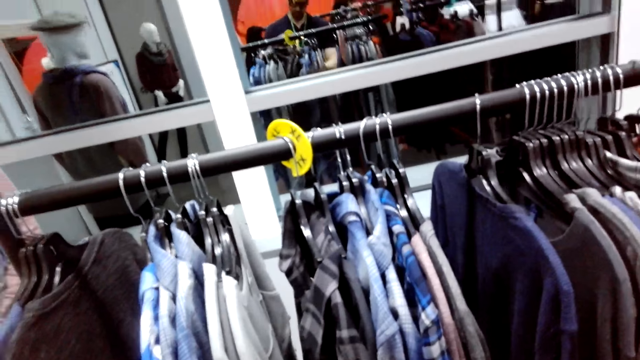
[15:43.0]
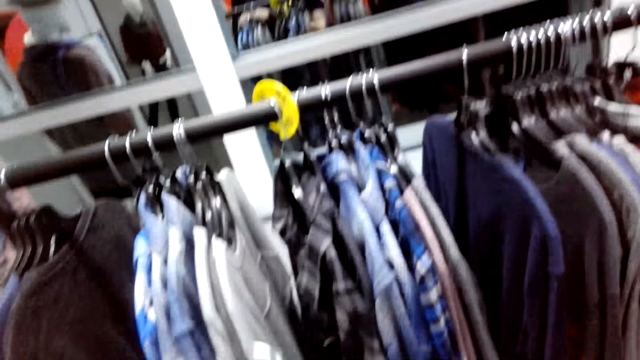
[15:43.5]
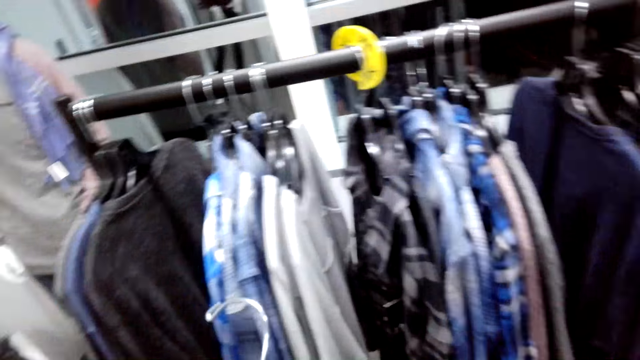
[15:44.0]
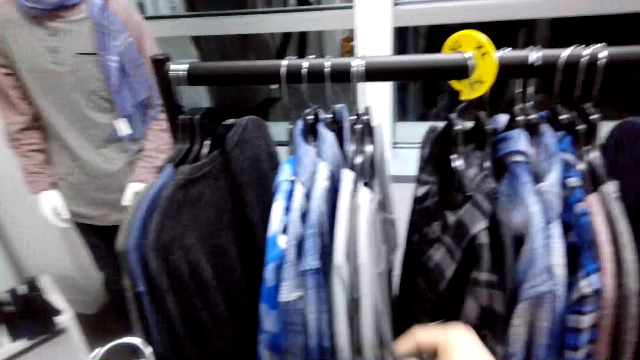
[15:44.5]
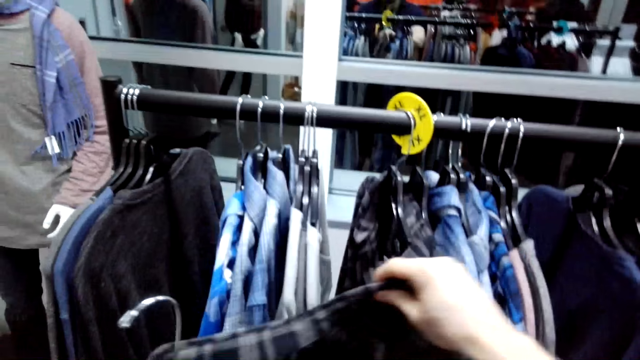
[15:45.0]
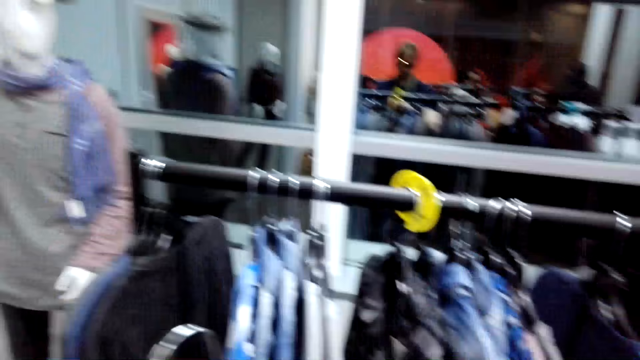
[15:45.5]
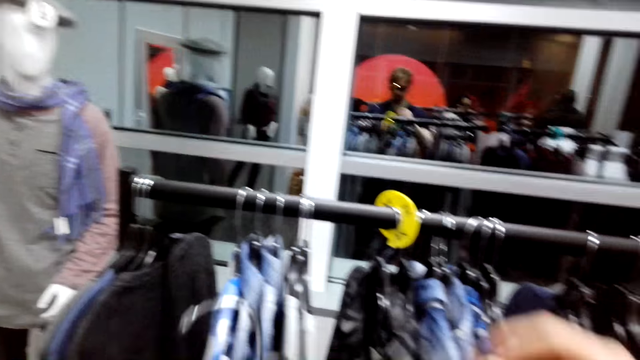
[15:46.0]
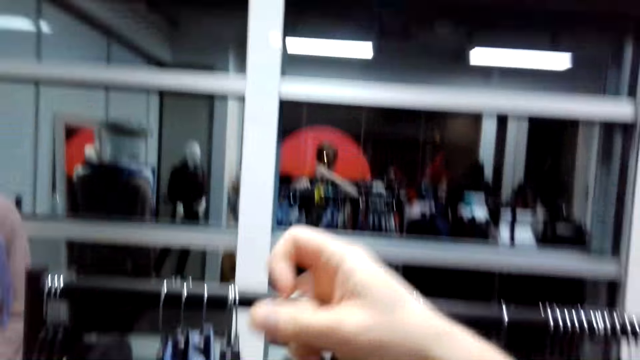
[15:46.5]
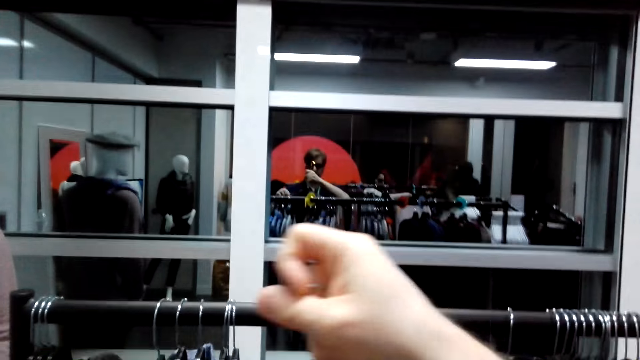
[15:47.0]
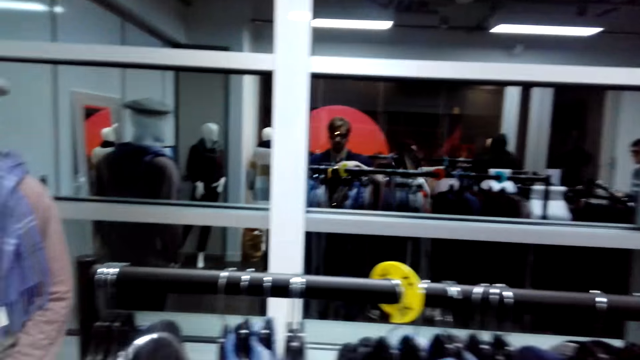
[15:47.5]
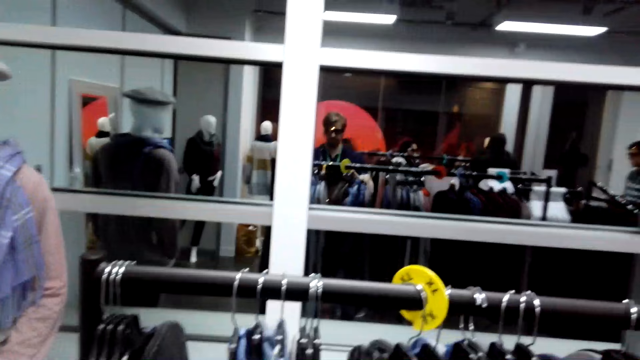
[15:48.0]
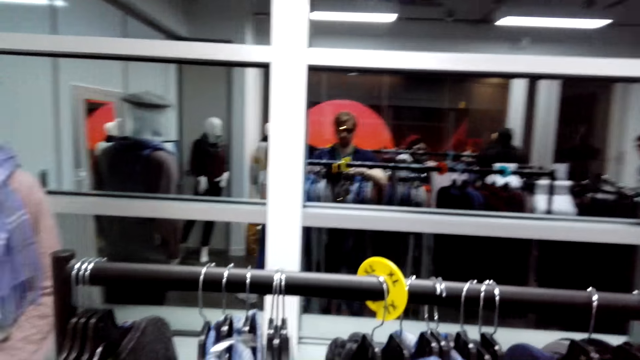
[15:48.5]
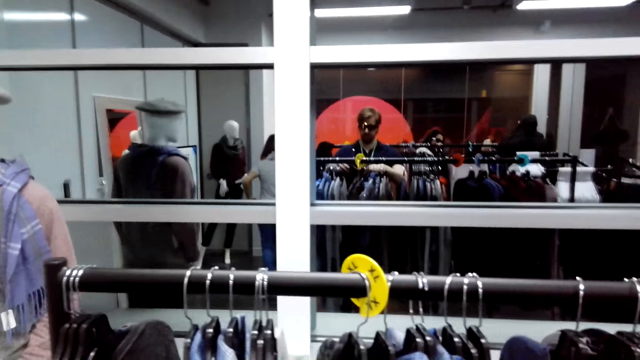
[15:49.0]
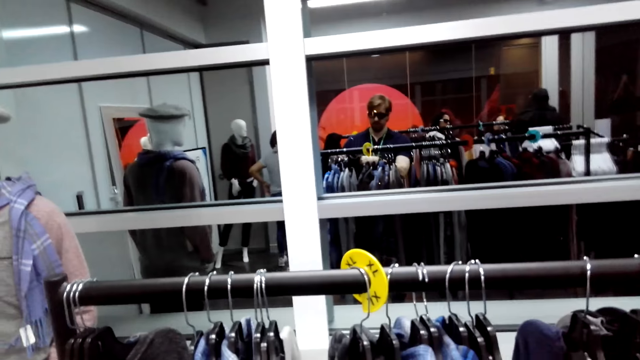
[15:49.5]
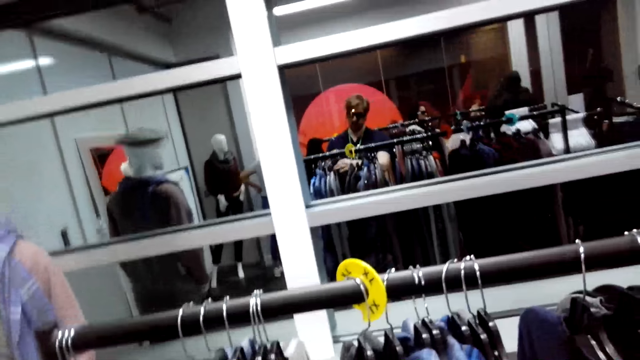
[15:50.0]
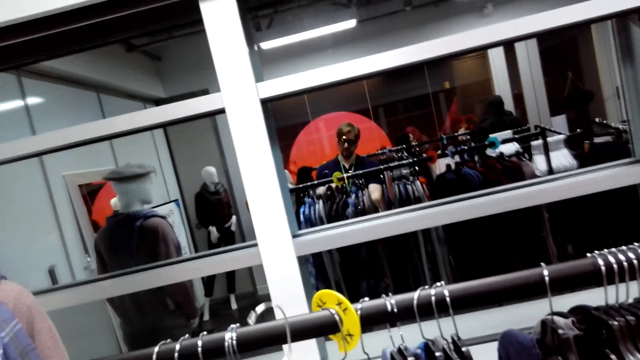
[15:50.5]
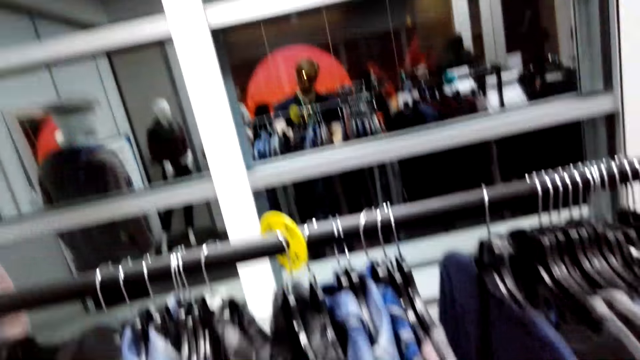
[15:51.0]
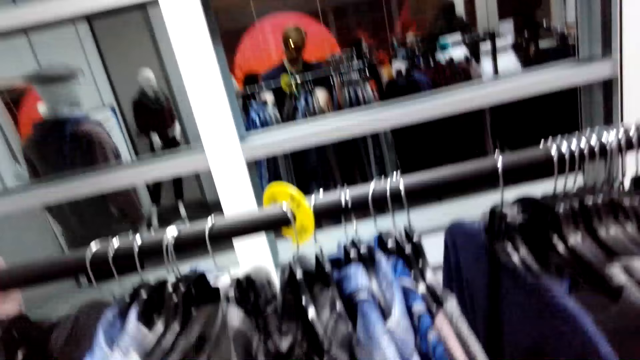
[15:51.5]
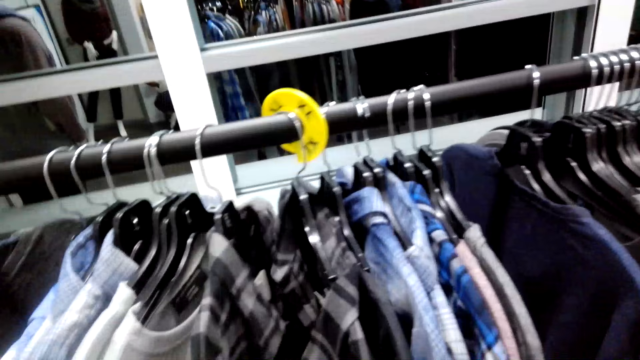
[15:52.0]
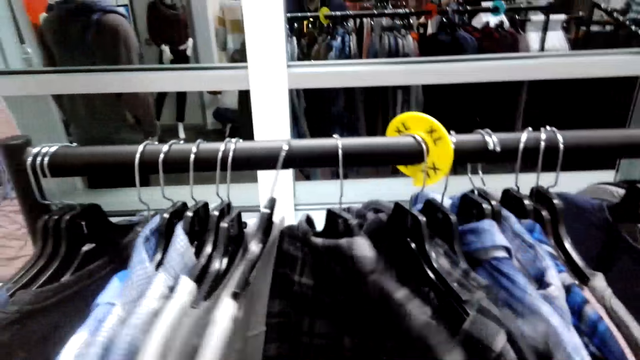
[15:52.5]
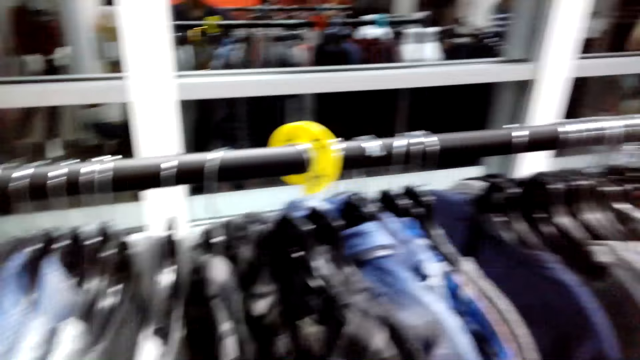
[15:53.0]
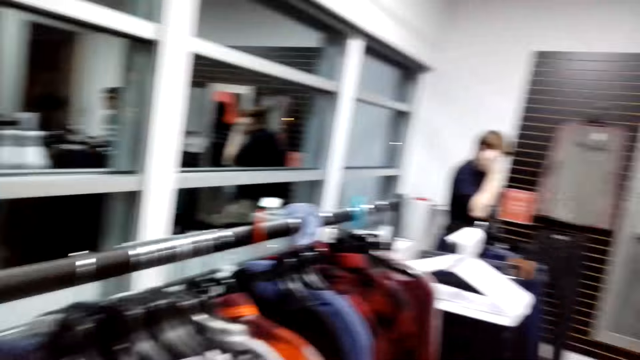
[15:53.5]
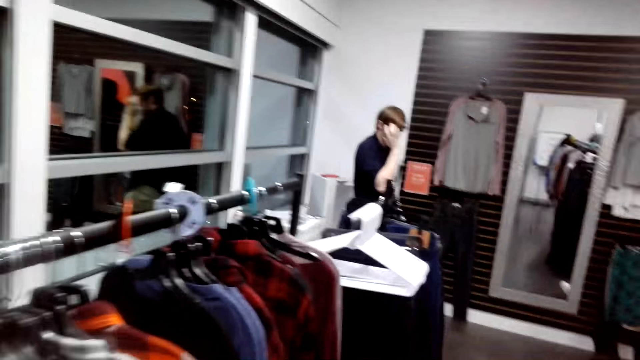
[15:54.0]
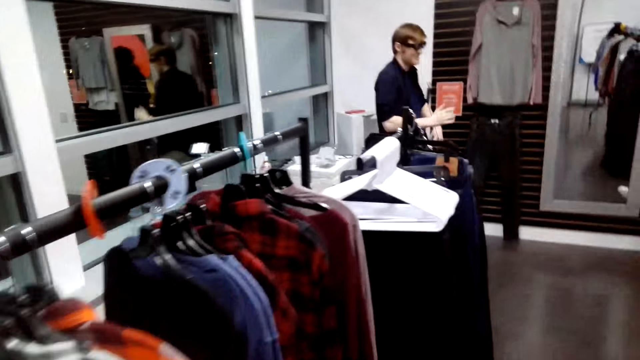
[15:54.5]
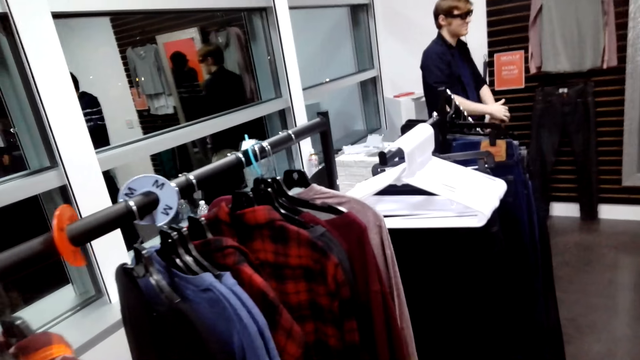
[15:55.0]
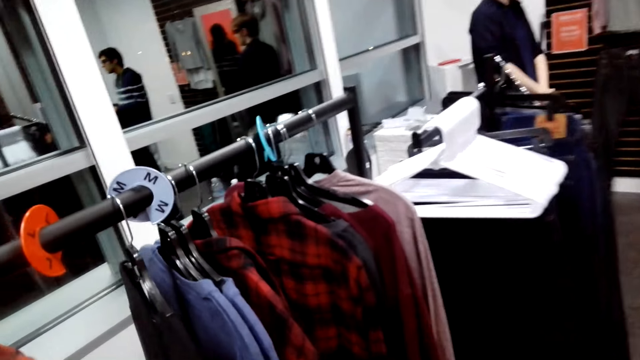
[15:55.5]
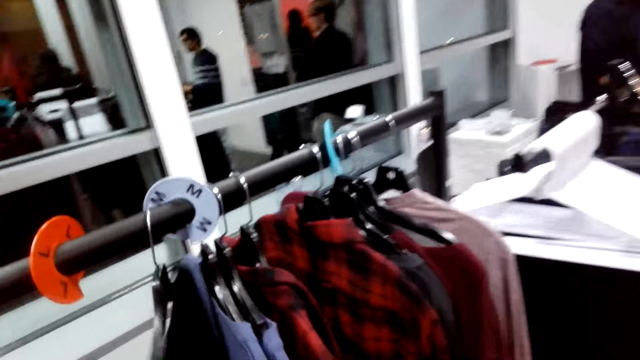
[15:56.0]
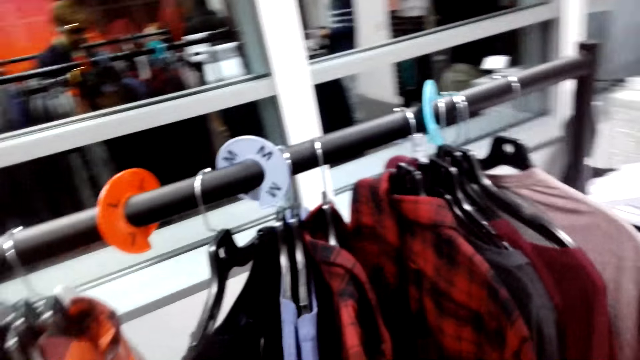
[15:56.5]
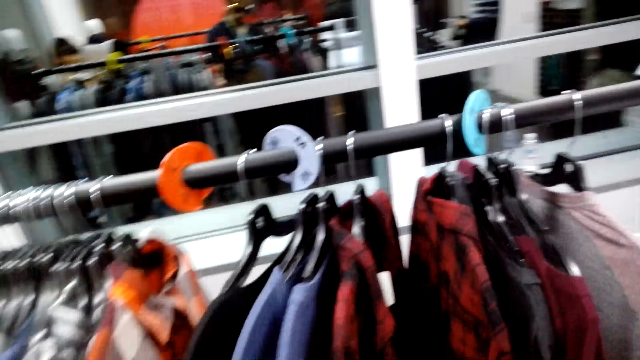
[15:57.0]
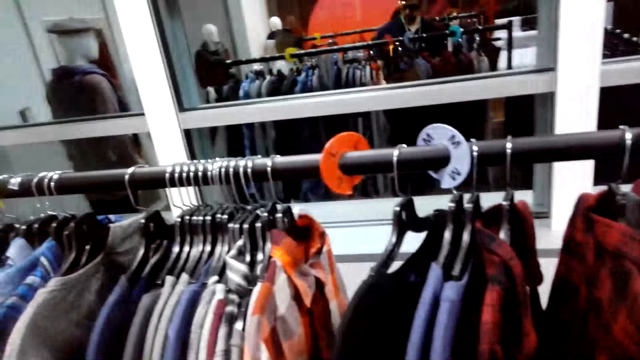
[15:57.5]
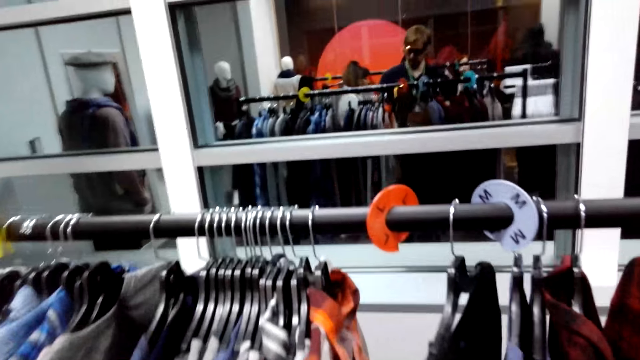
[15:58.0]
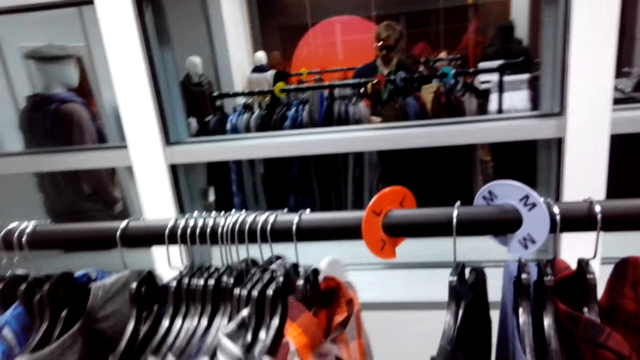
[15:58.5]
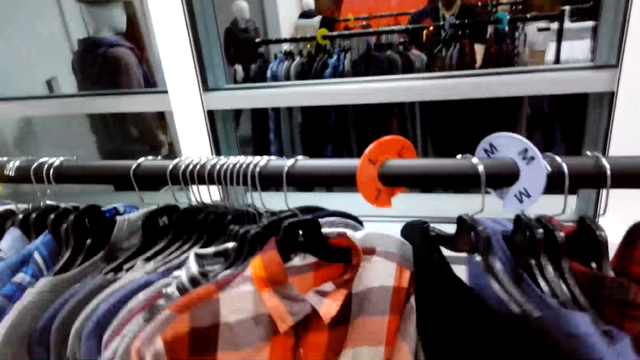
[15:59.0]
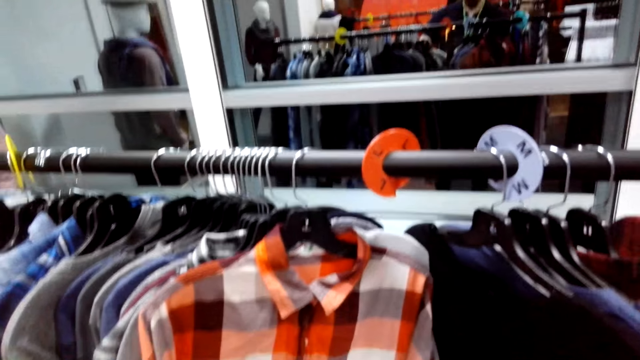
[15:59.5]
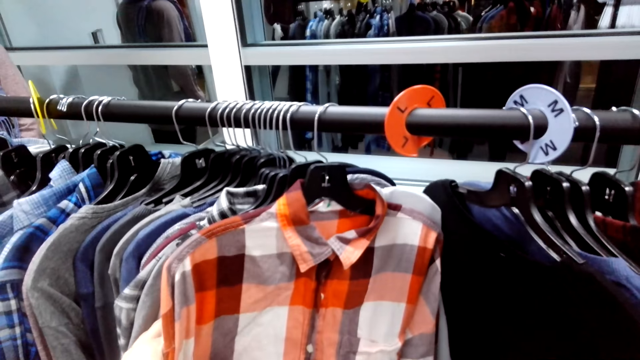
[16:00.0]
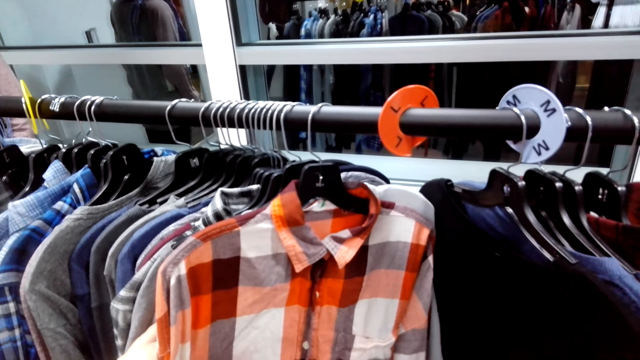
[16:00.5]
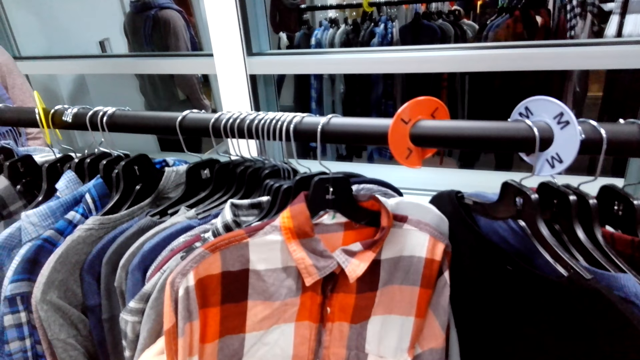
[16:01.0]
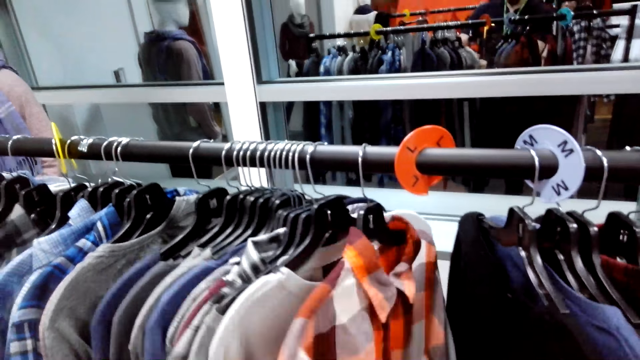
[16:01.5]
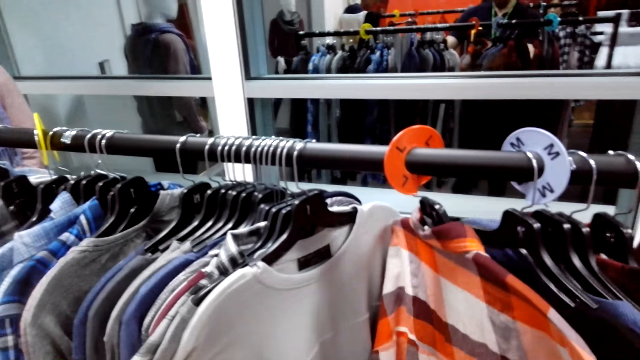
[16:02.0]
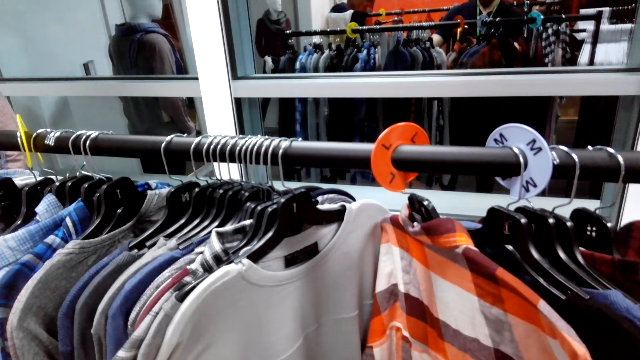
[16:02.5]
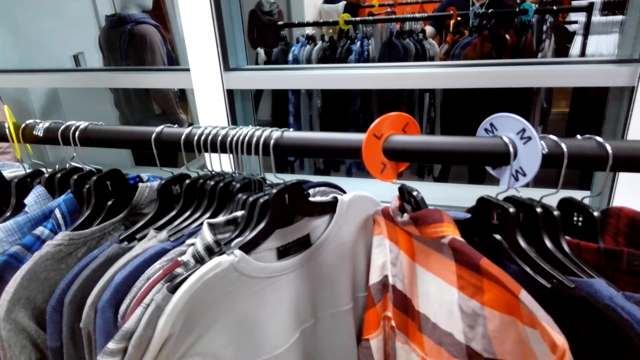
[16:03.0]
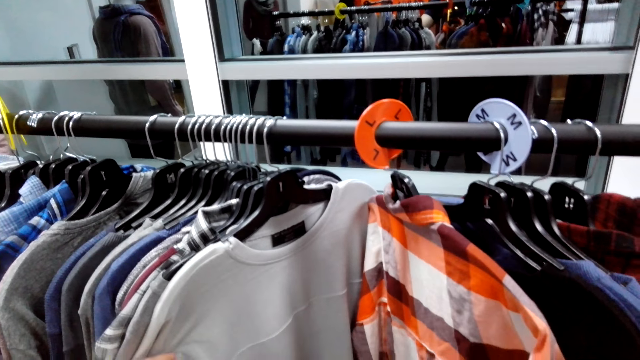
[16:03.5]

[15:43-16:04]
The camera wearer holds a cloth. They put the cloth on the hanger. They hang the shirt. They place the cloth on the stand. They touch cloths on the stand. They turn around the shop. They look around. They walk around the shop. A man stands still. The camera wearer touches cloths on the stand. They check the cloth.
